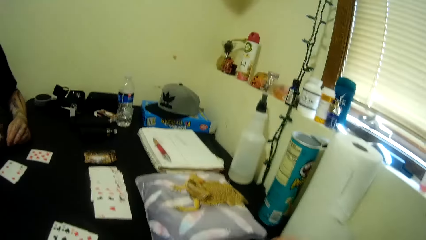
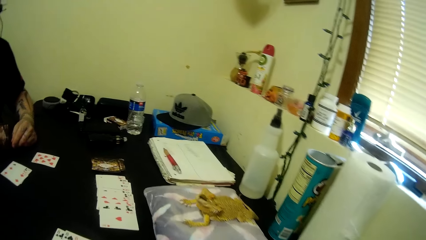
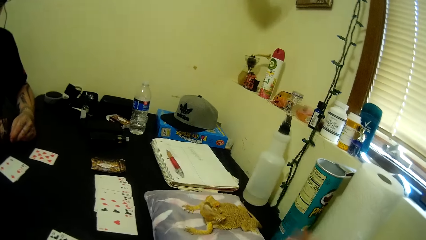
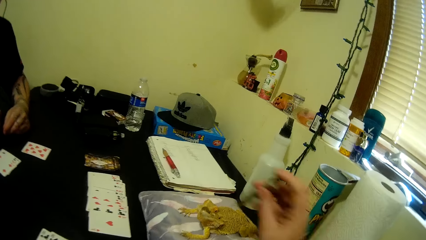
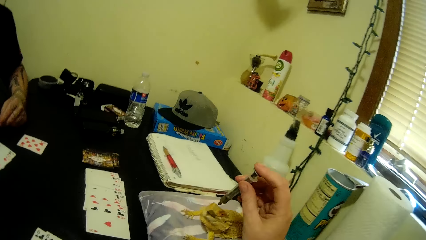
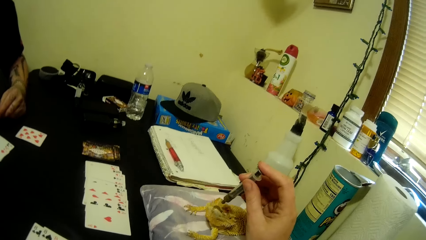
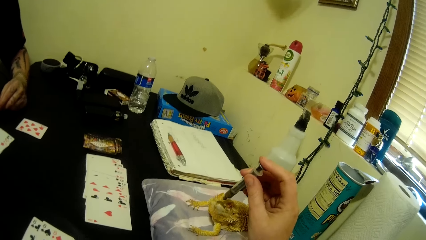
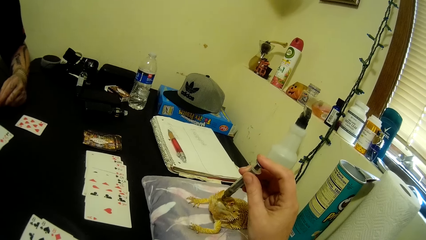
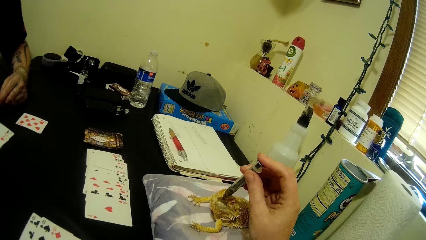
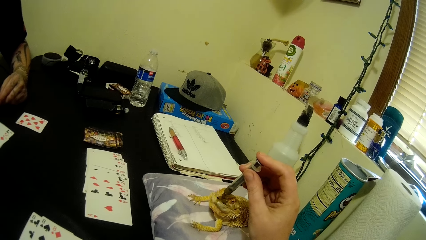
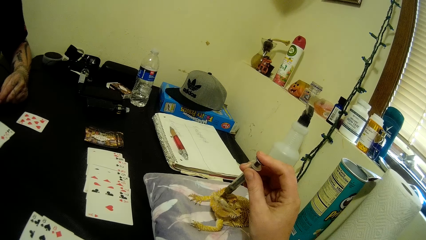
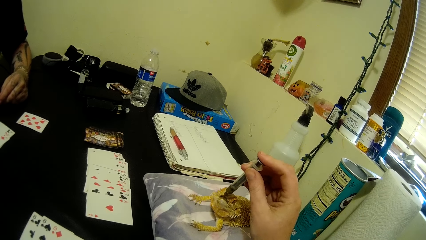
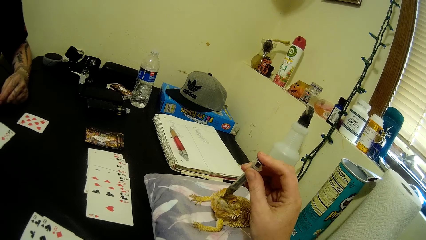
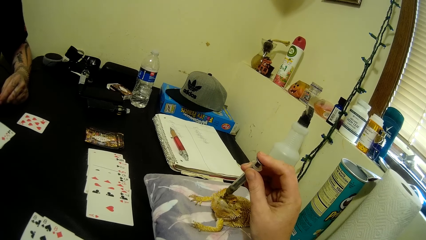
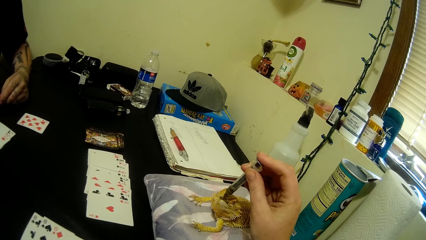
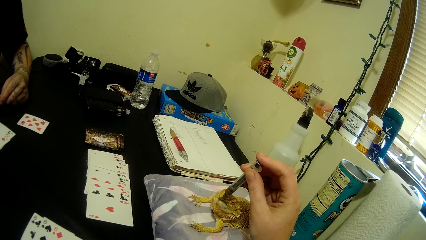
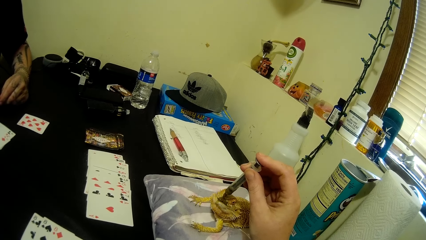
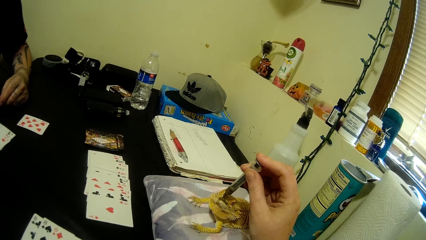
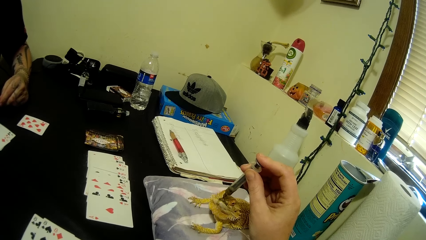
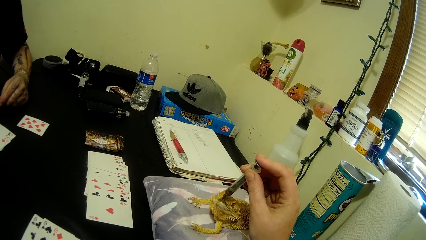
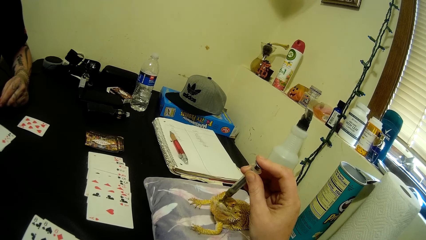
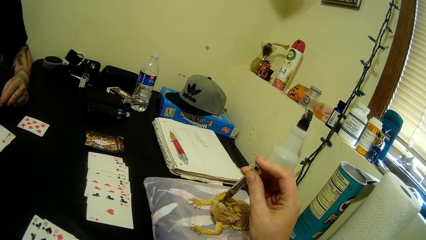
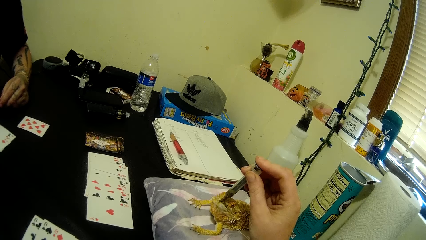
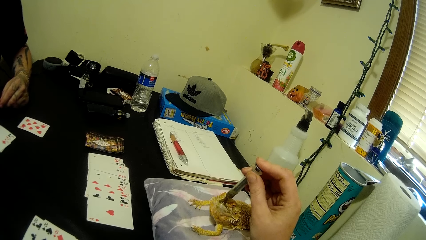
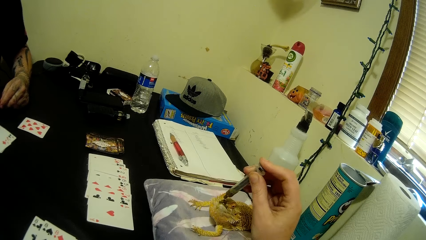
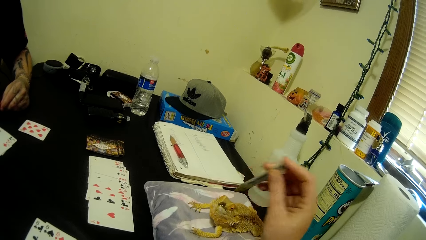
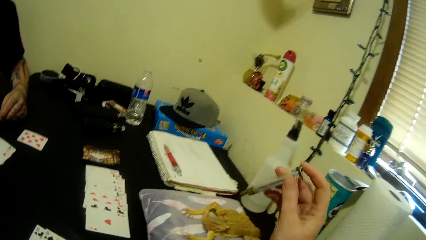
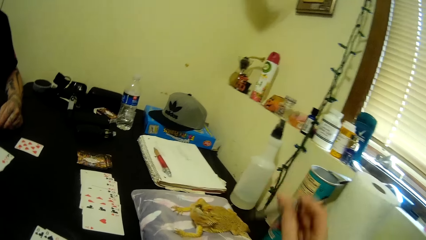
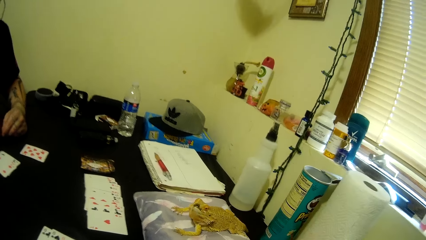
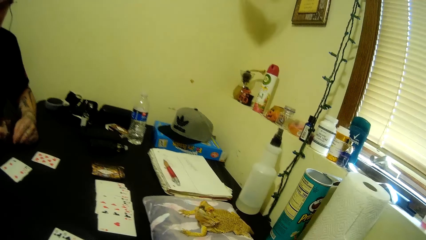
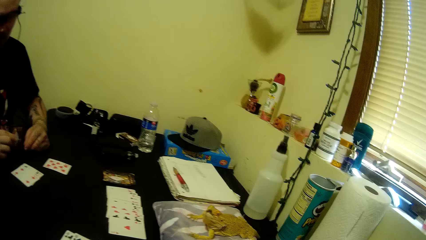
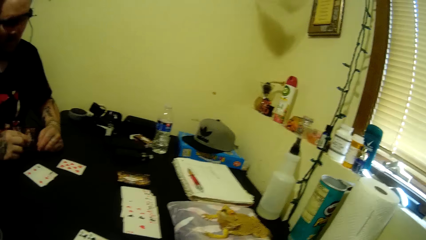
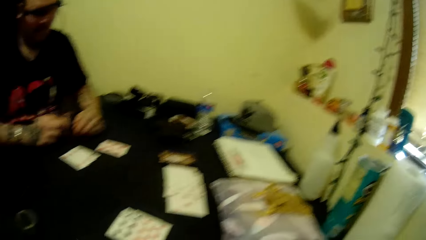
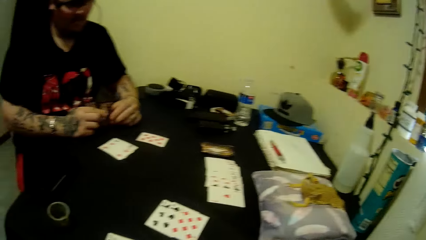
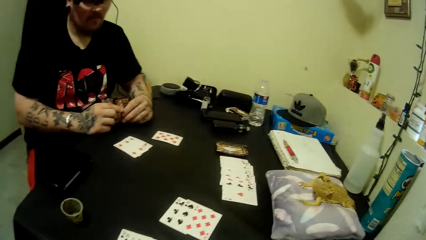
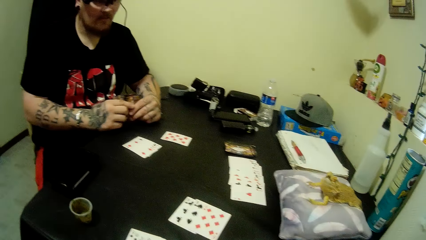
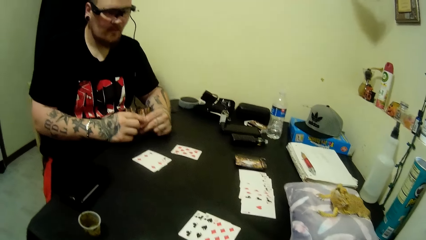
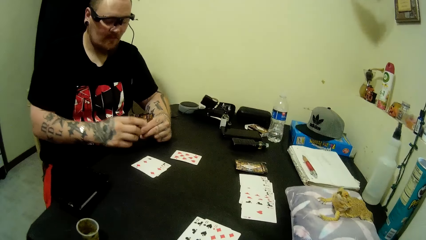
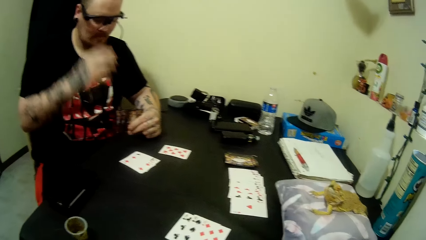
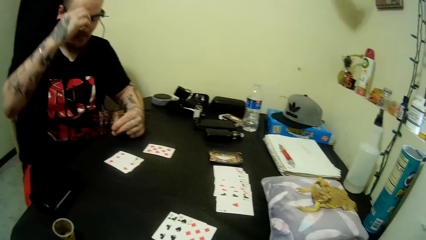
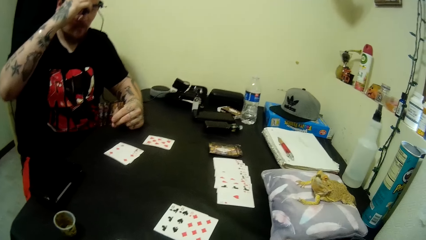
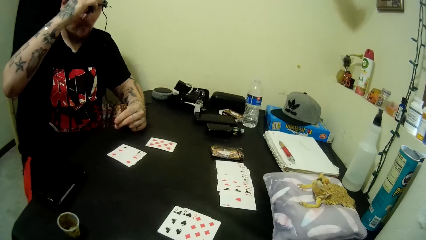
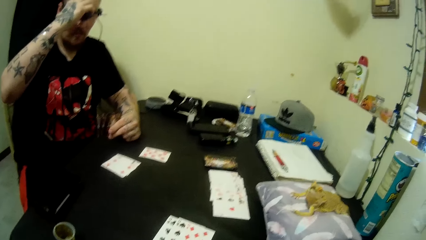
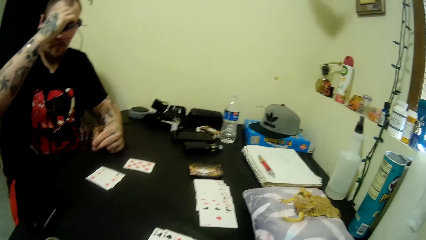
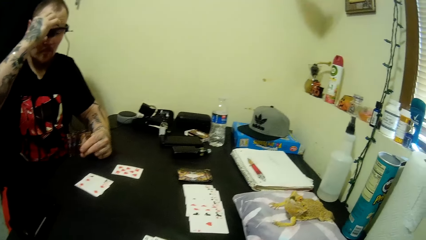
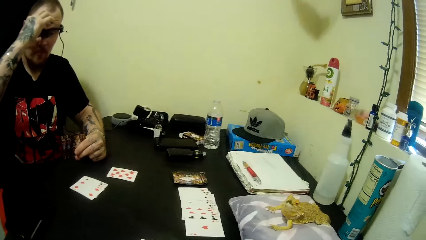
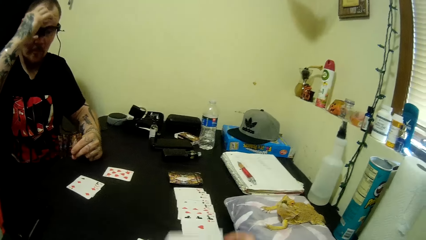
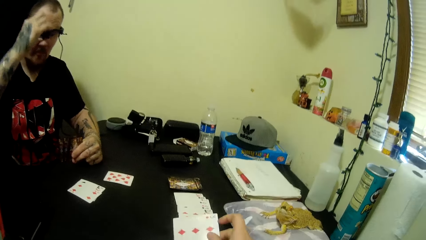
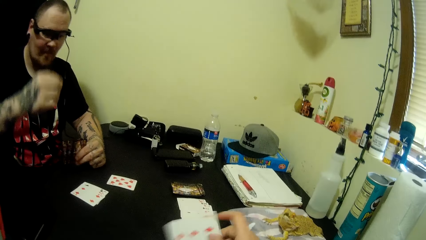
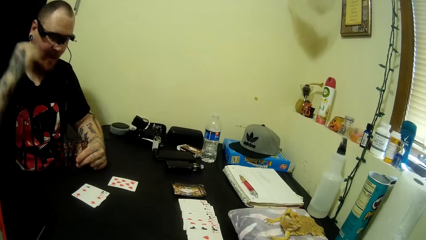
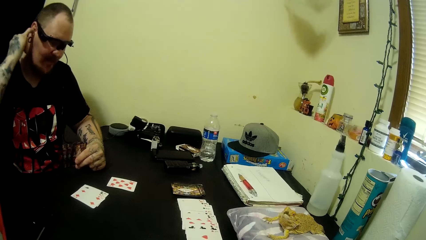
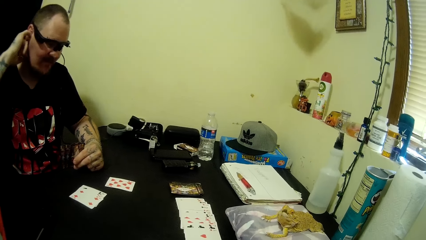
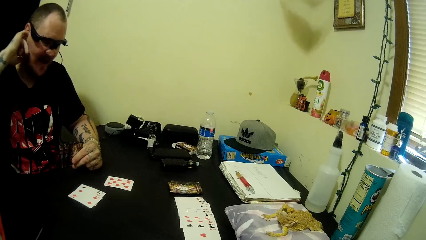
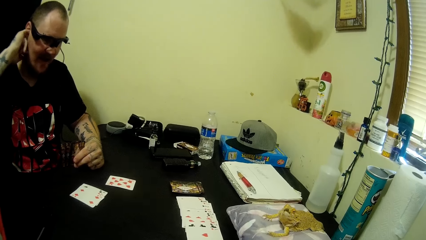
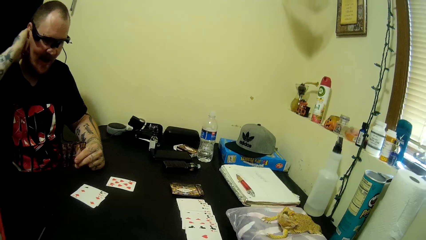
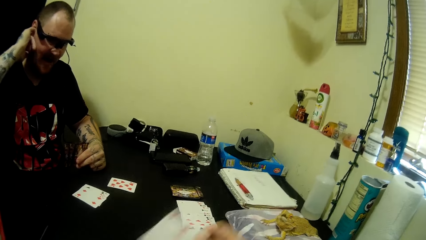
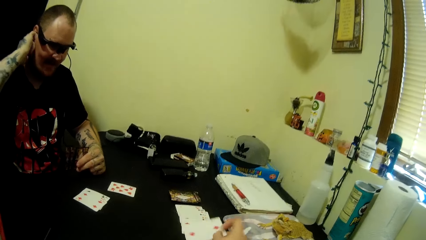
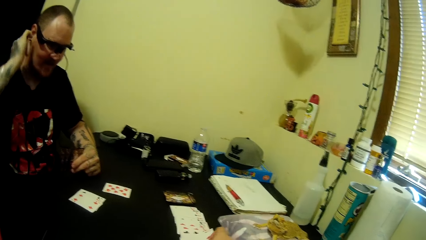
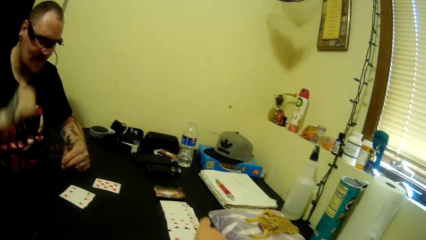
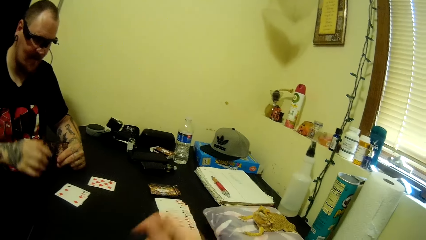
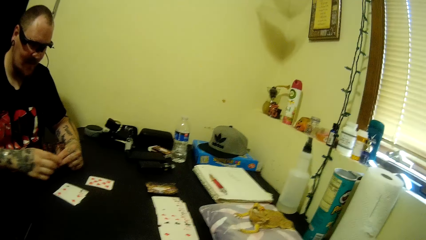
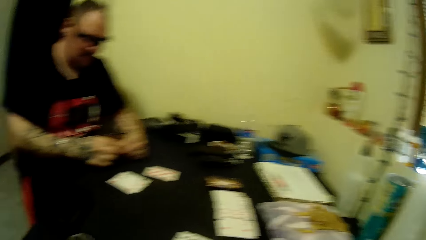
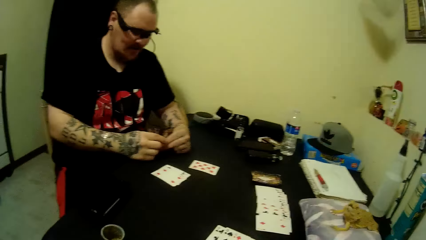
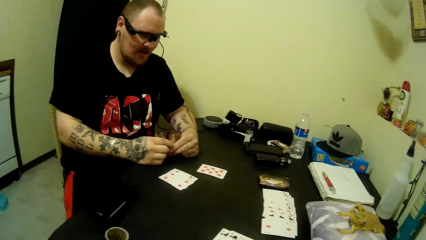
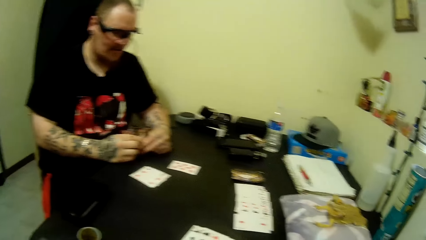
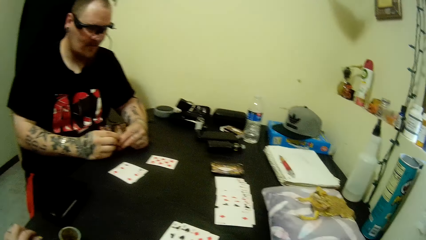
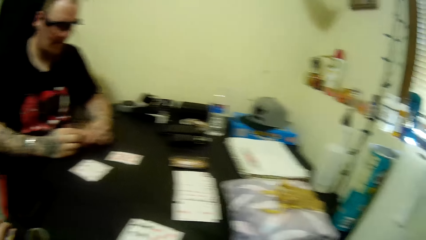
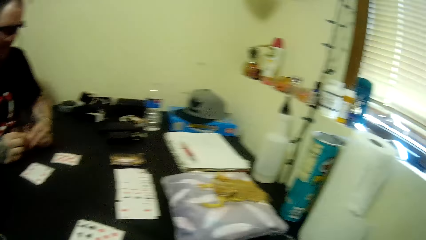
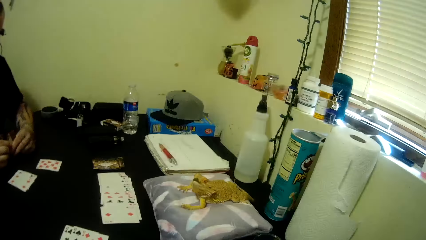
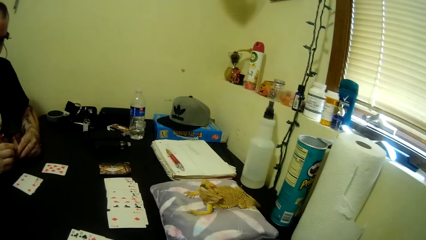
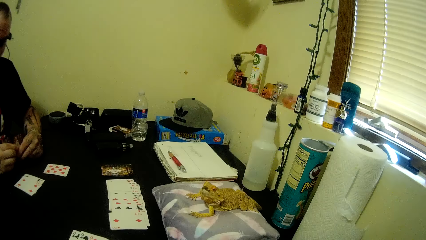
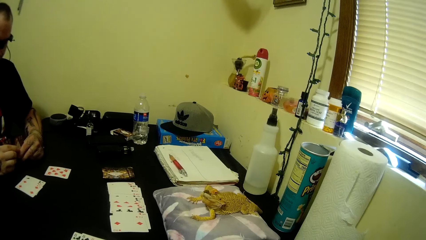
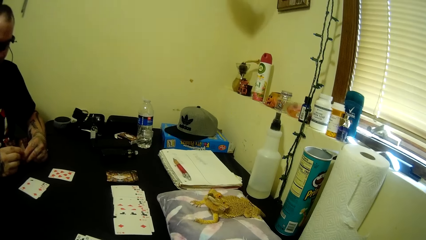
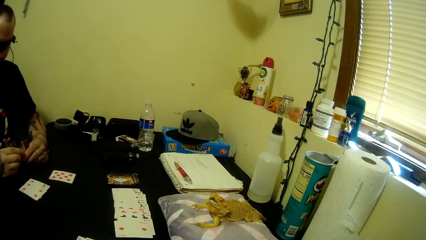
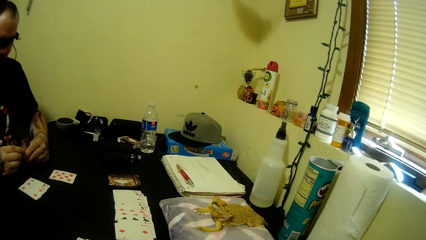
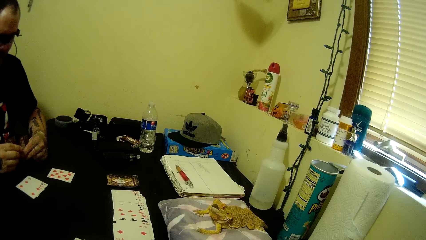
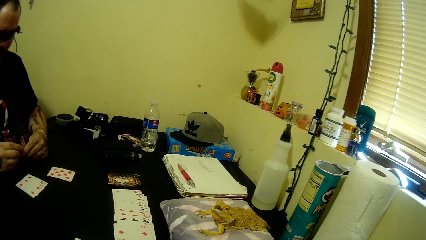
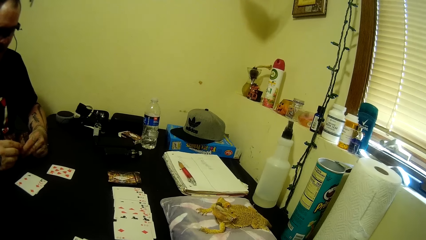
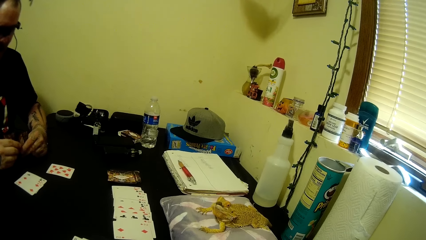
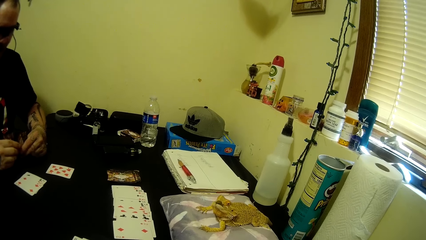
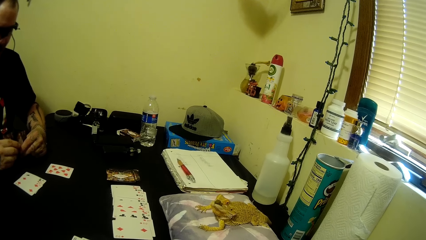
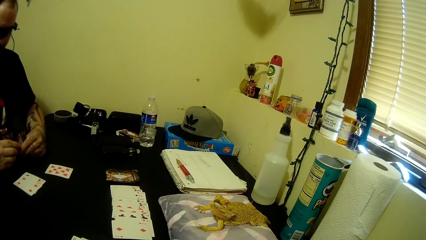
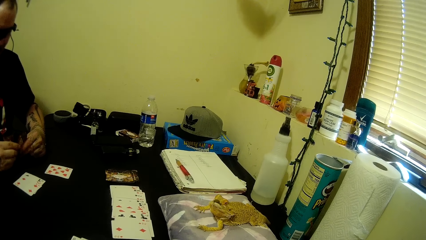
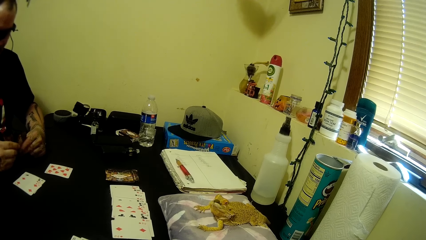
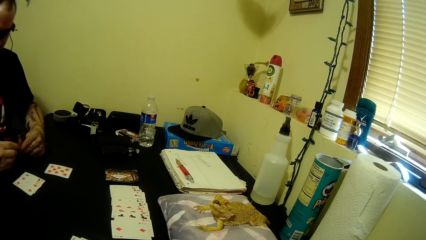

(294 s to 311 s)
The camera wearer puts the liquid into the frog's or crocodile's mouth on the table with the syringe. They pull the syringe off the crocodile. A man holds the cards with both hands, pulls his hand off the cards, and holds the glasses with his hand. He adjusts the glasses on his face. He scratches his forehead, pulls his hand off the forehead, and scratches his neck. He scratches his ear. He talks to the camera wearer. He holds the cards in hand with both hands. The camera wearer talks to the man.
